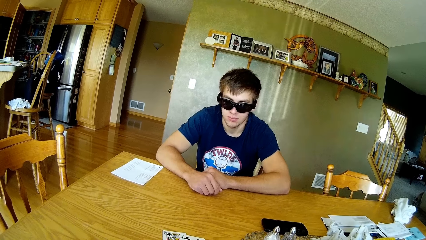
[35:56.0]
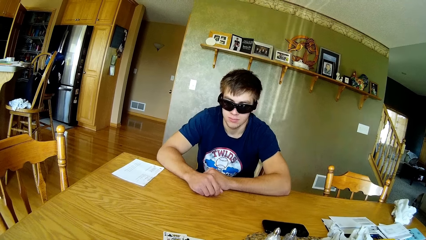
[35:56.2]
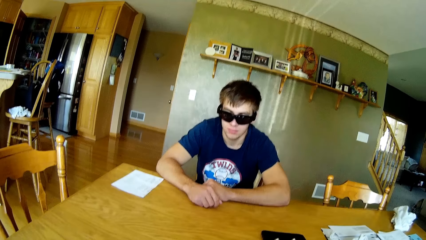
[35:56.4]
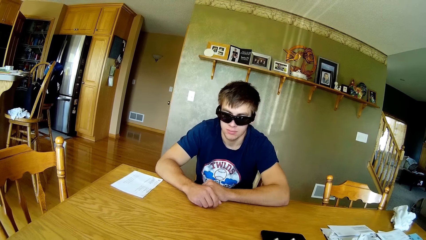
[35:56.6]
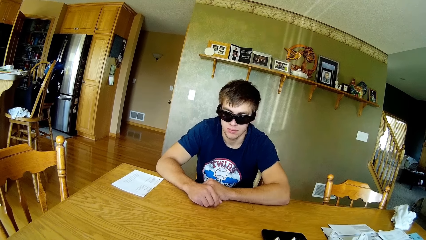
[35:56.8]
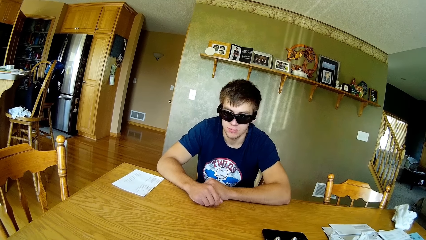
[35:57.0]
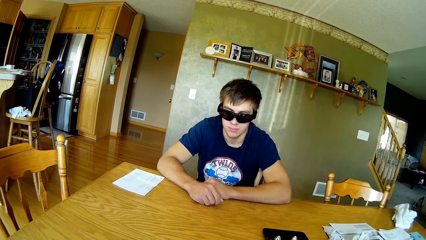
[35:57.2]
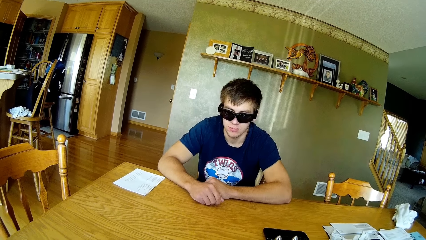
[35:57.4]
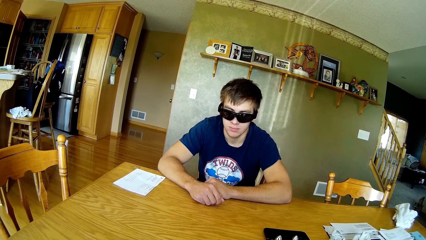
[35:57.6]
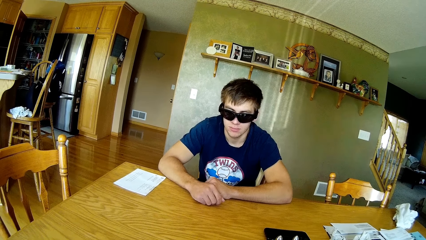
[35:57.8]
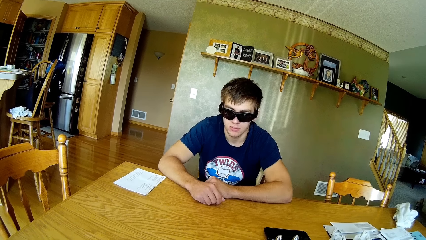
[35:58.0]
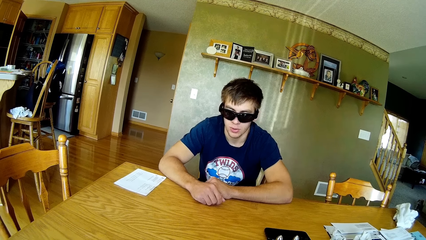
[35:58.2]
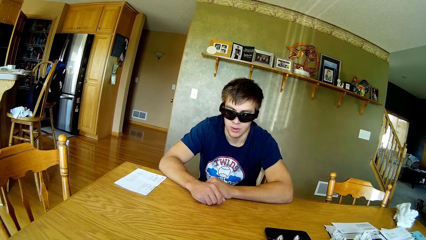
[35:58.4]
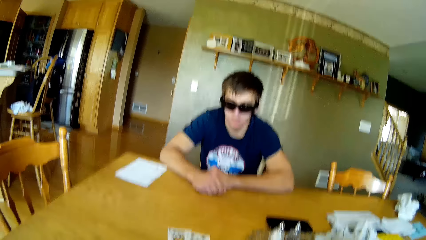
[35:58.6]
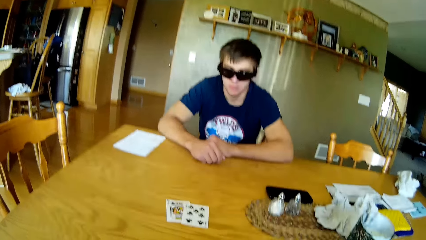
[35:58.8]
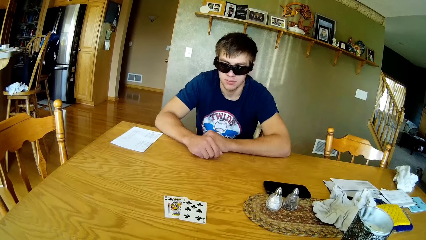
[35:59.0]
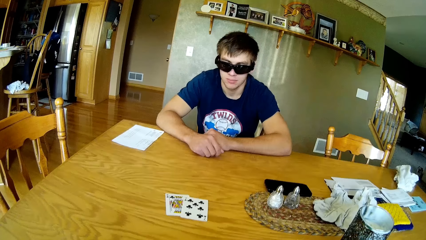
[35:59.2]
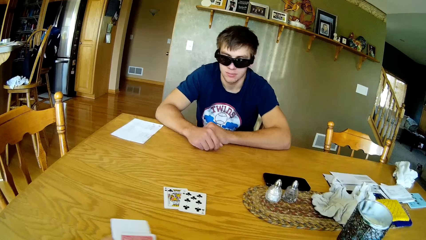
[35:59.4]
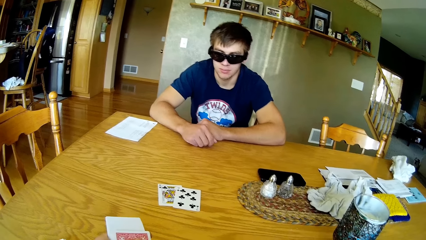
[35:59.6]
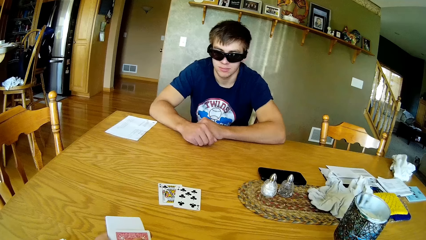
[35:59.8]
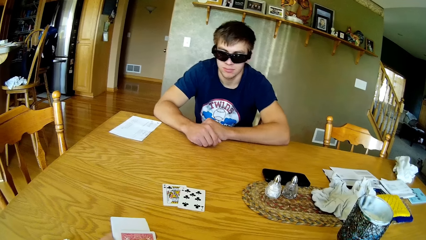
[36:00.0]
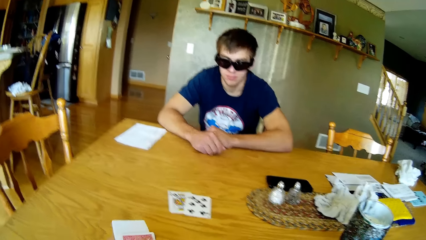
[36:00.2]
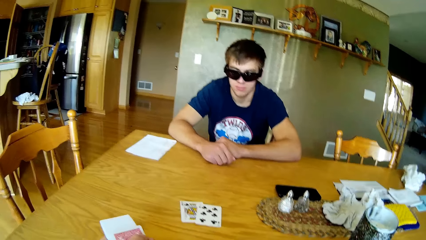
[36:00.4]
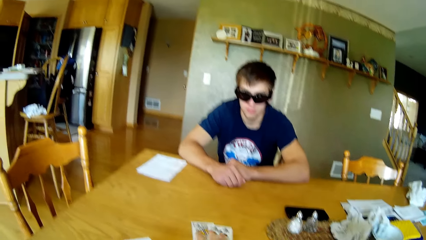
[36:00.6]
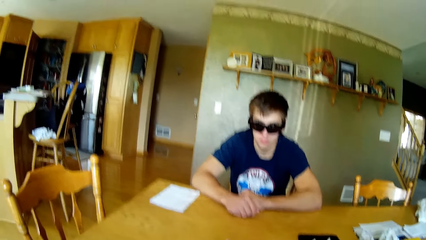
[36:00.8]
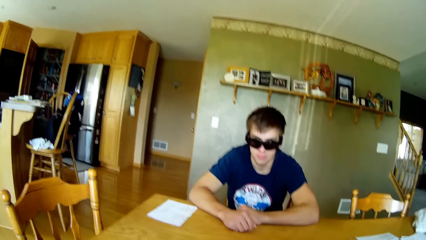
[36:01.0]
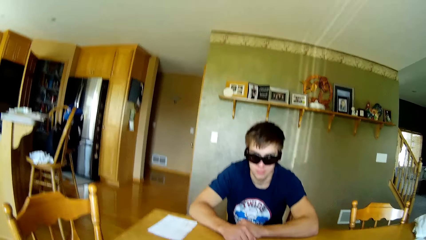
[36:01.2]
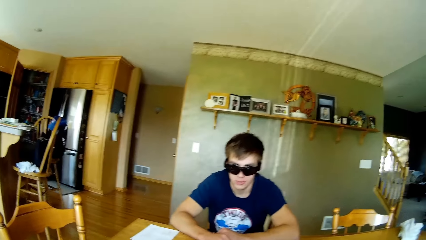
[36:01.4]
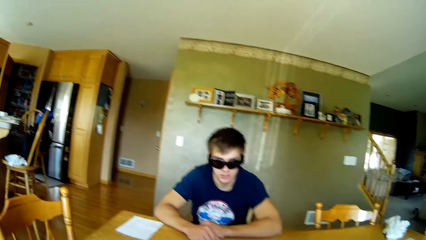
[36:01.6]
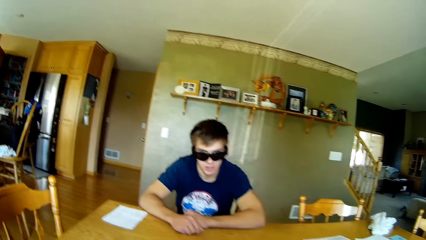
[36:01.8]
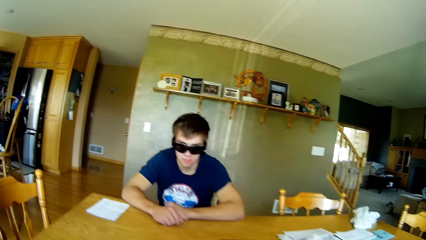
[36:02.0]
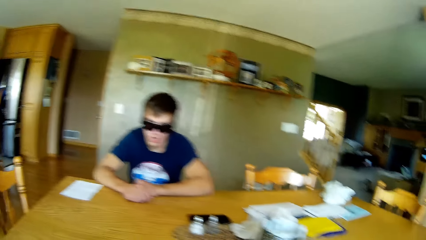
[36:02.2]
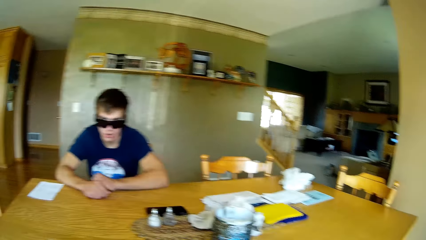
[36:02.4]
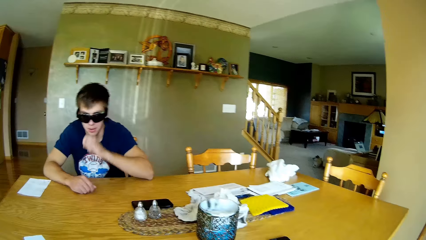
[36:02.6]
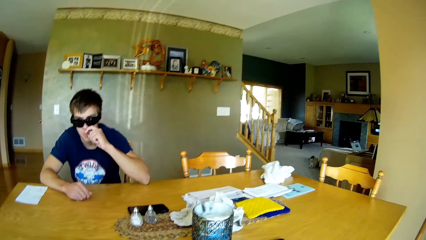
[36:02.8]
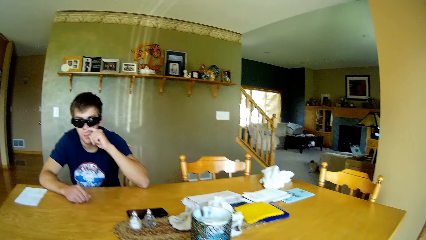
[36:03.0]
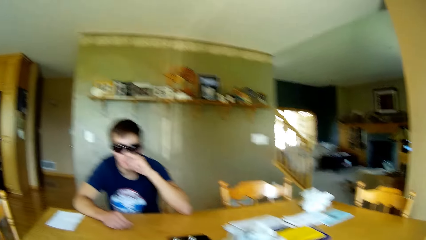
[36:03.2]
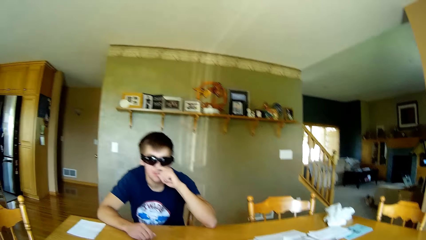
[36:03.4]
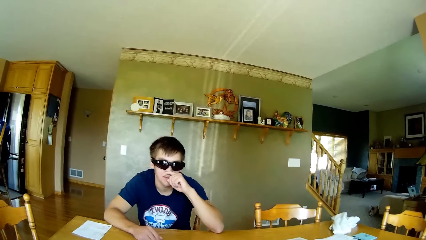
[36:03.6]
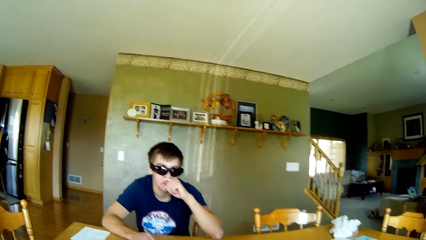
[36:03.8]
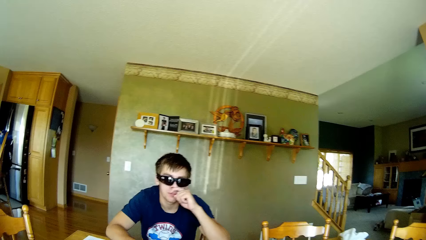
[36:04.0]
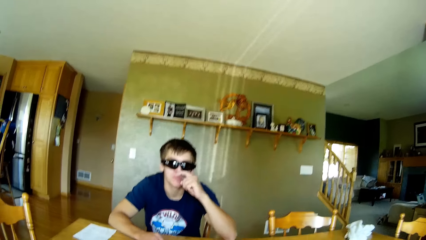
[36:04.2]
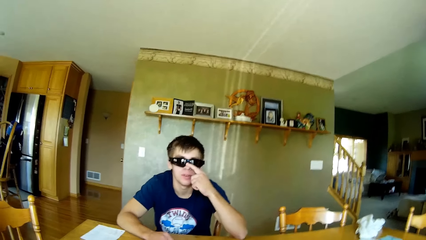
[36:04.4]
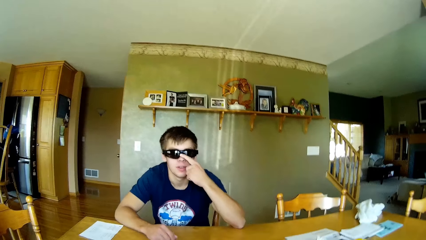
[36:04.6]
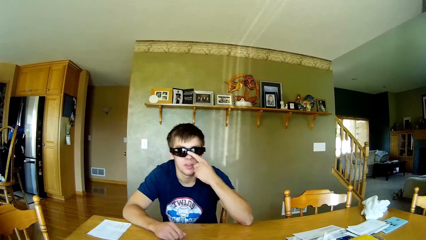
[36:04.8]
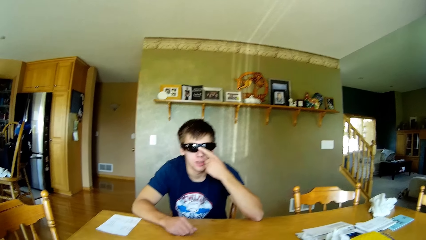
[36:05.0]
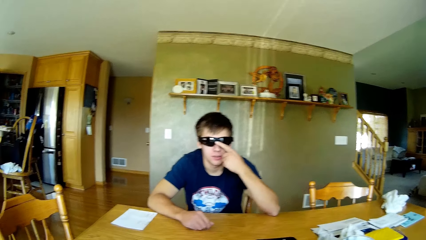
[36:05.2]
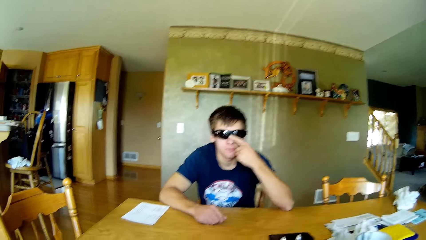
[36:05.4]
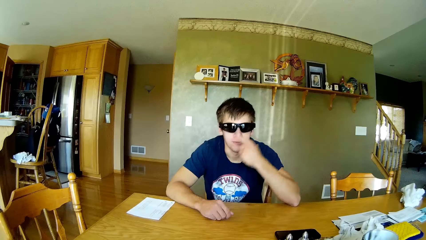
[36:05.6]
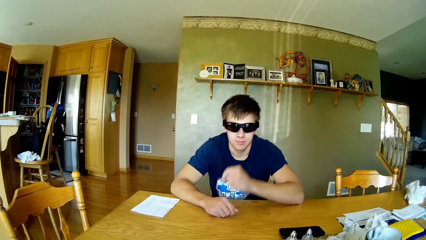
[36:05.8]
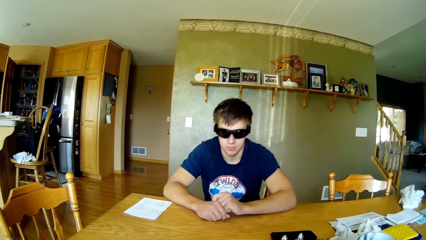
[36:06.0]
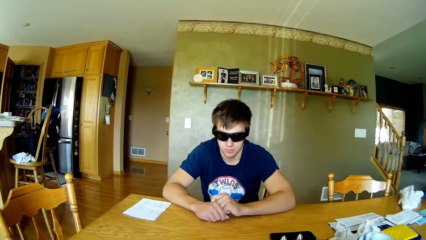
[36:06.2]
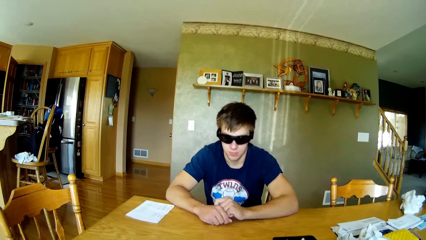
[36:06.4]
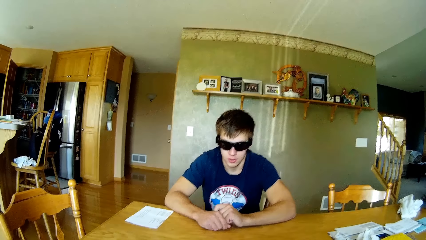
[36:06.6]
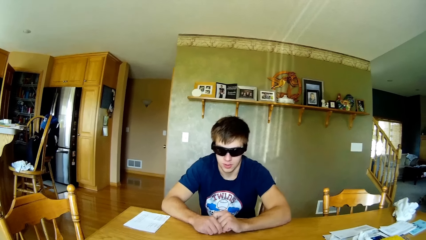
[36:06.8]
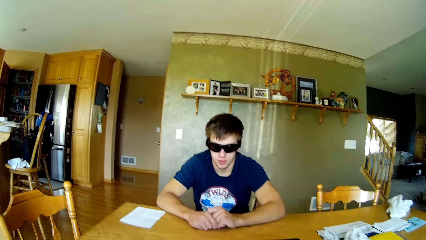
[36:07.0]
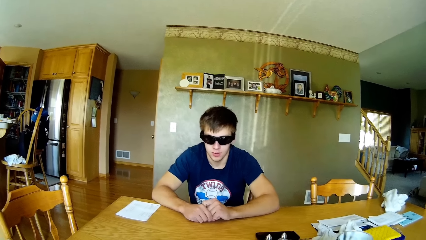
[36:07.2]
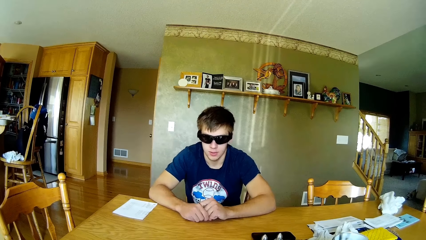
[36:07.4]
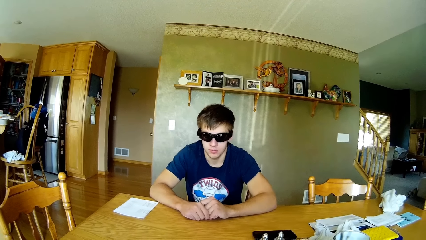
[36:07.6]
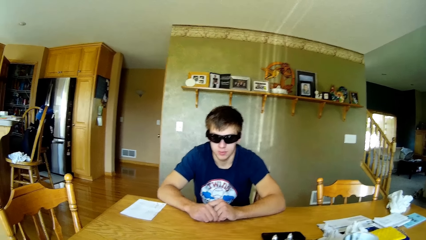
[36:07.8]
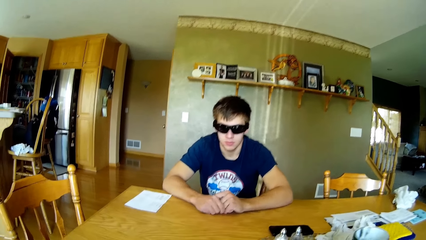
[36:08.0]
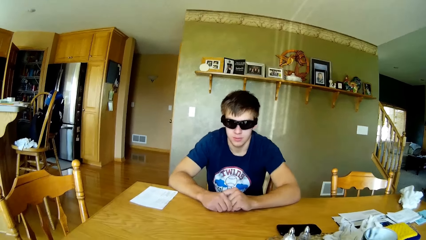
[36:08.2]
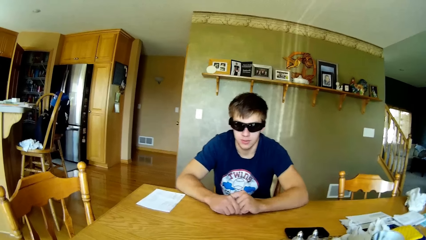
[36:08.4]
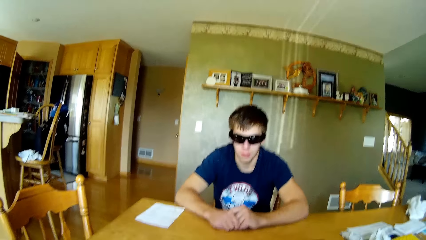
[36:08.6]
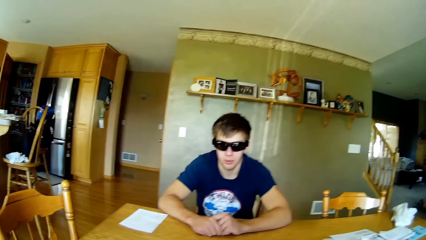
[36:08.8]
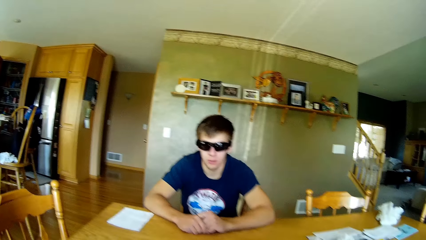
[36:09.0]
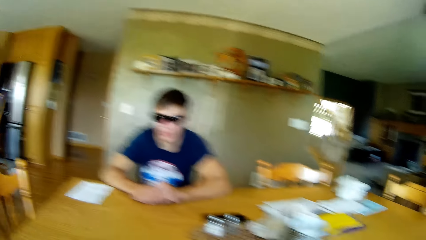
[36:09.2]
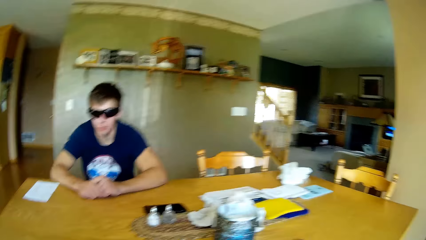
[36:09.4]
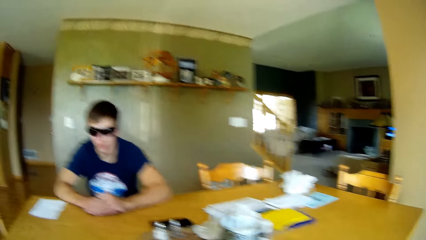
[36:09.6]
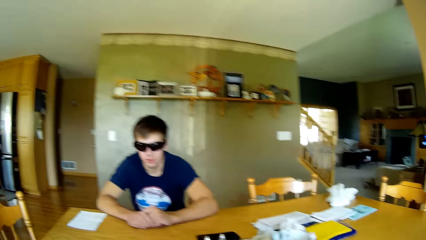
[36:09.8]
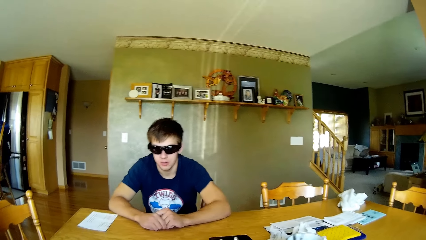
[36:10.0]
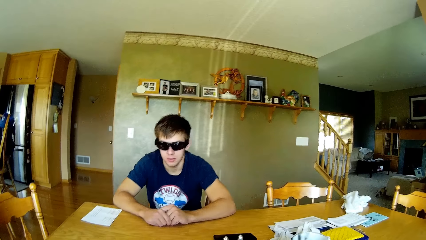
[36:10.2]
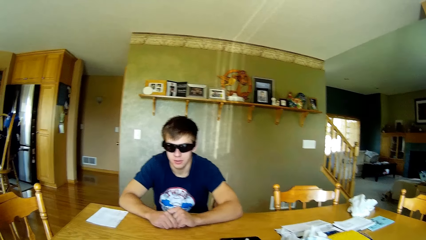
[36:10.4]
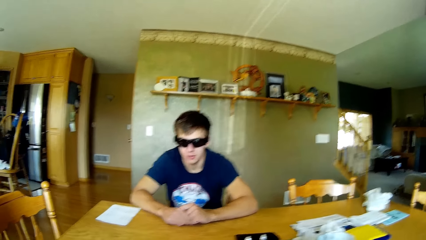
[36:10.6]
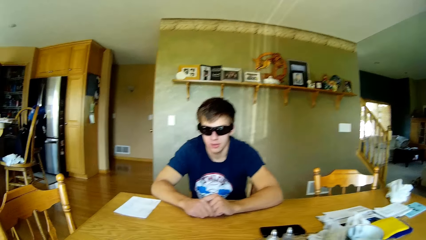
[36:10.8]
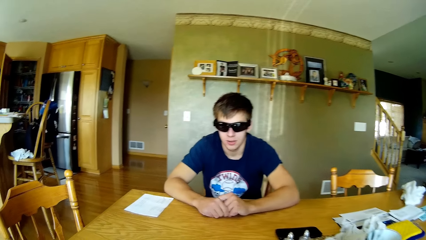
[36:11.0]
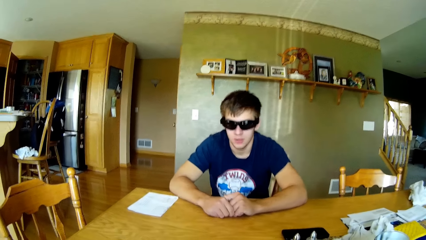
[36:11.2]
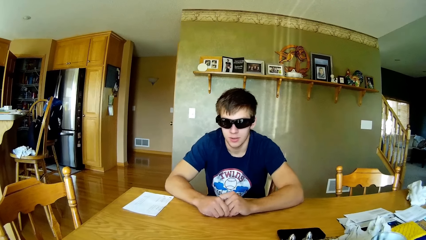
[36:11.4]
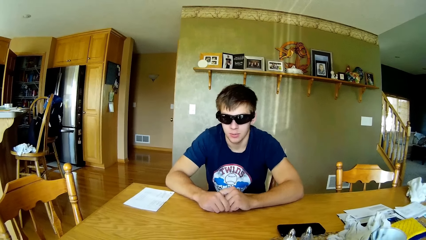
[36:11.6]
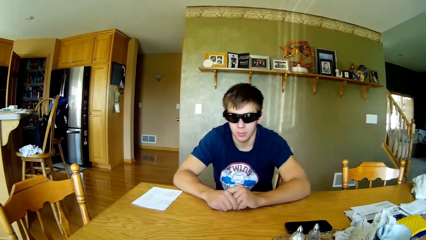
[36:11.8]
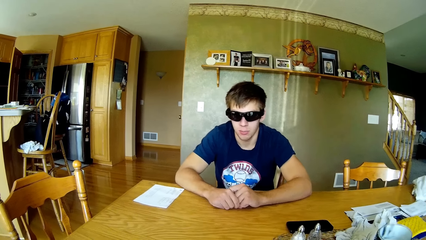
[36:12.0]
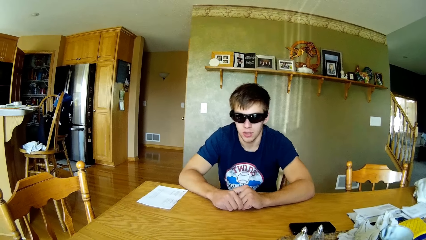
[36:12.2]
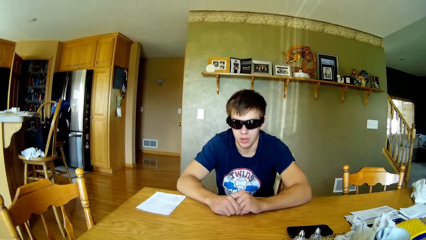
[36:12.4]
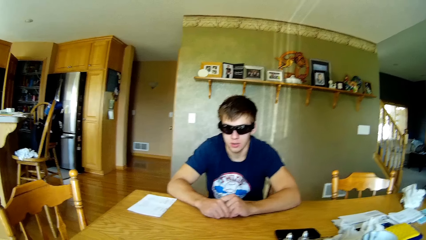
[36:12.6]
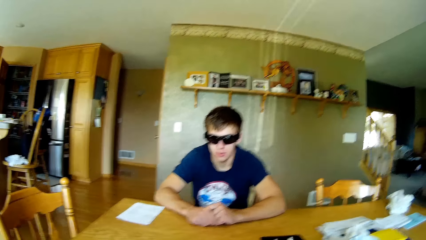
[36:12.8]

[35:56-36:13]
The camera wearer dialogues with a person. They look around the house. They dialogue with the person.
